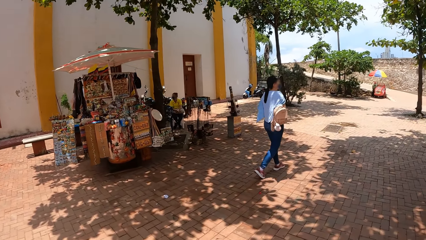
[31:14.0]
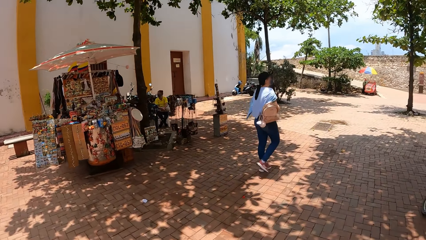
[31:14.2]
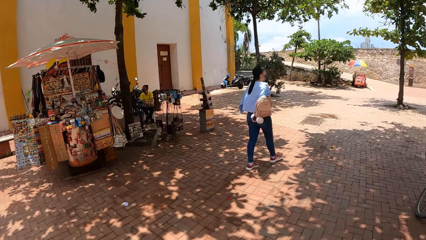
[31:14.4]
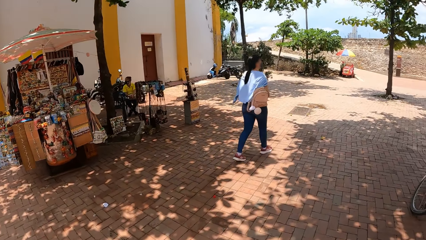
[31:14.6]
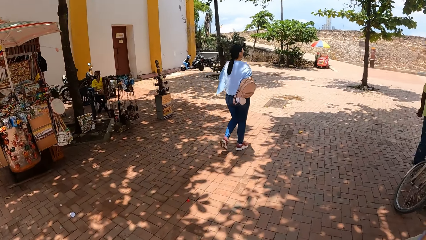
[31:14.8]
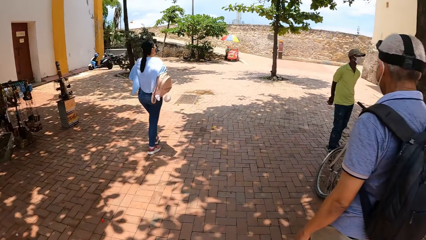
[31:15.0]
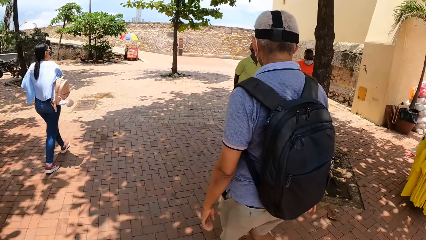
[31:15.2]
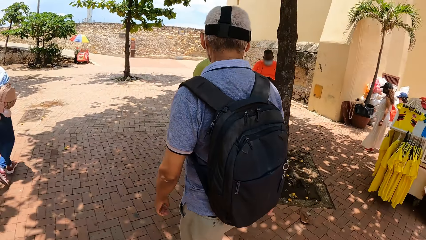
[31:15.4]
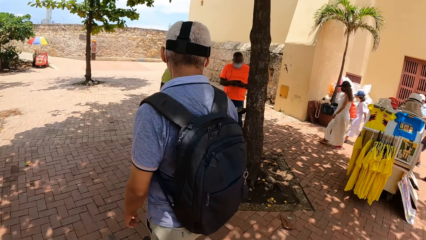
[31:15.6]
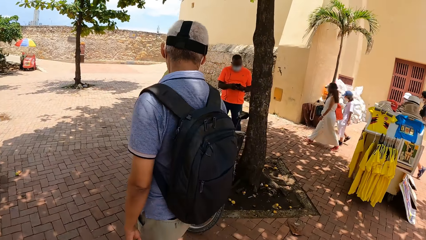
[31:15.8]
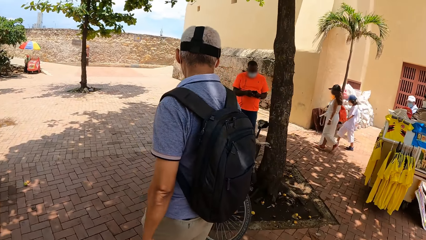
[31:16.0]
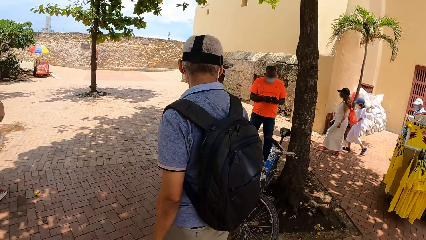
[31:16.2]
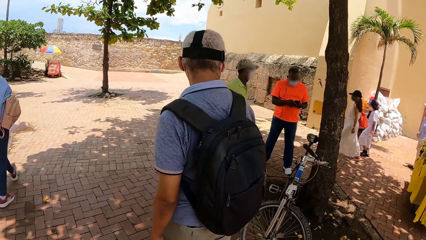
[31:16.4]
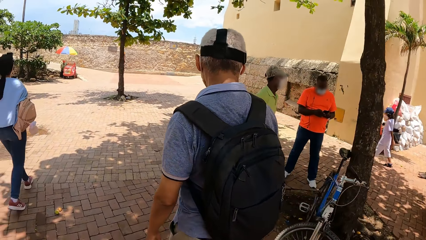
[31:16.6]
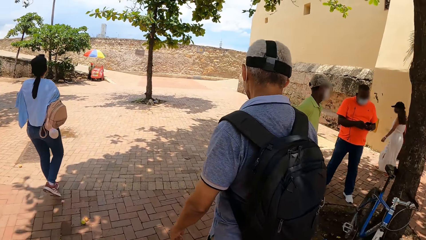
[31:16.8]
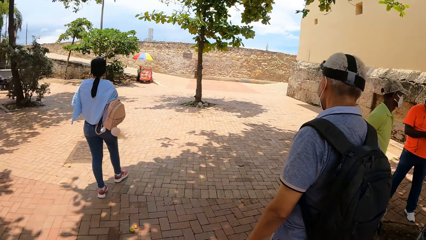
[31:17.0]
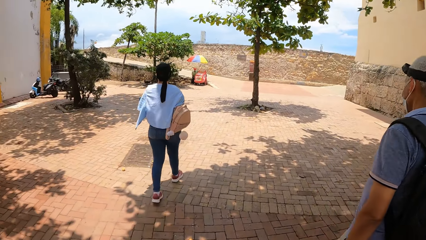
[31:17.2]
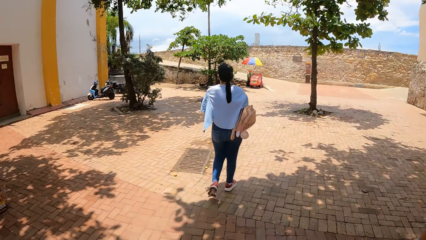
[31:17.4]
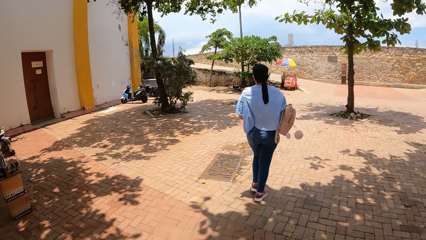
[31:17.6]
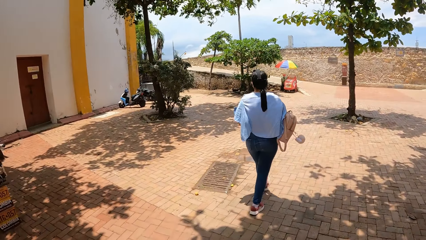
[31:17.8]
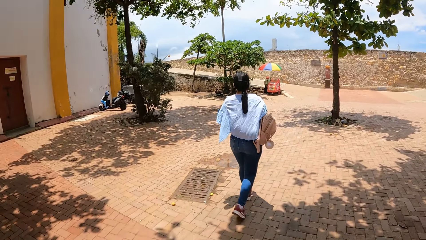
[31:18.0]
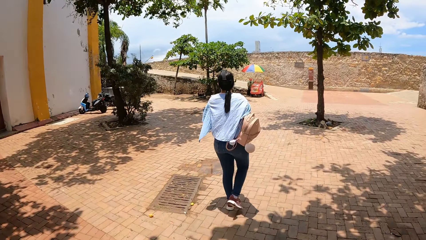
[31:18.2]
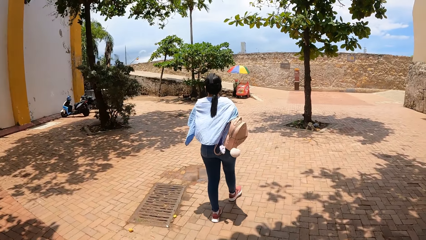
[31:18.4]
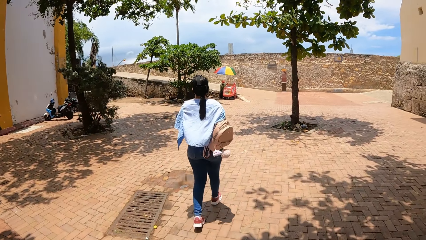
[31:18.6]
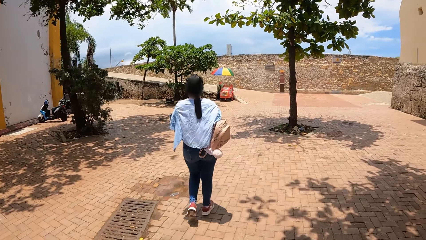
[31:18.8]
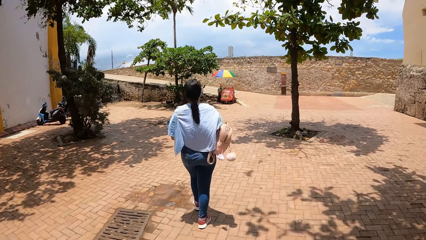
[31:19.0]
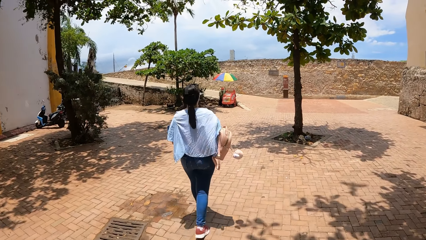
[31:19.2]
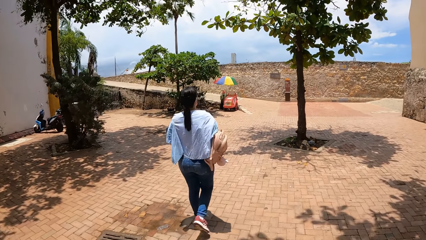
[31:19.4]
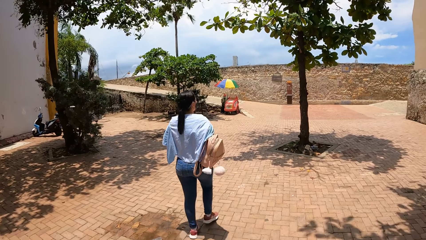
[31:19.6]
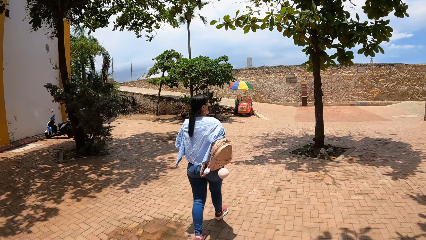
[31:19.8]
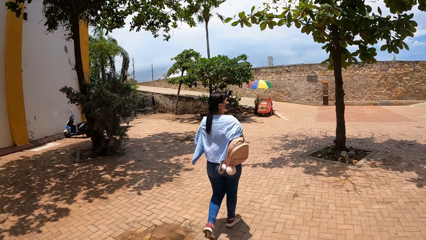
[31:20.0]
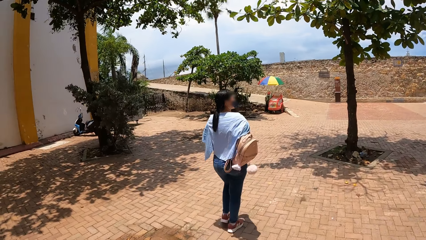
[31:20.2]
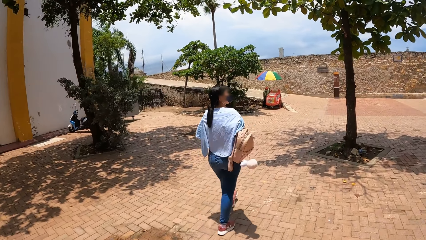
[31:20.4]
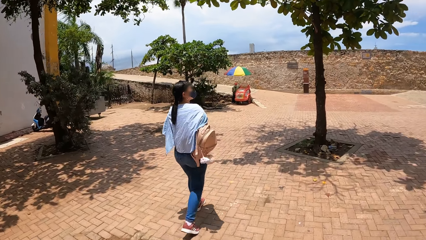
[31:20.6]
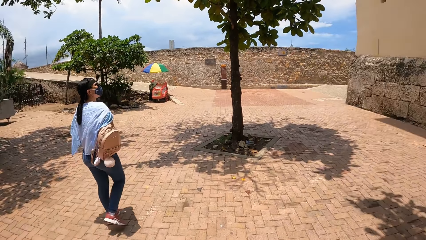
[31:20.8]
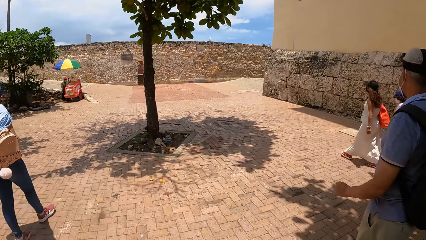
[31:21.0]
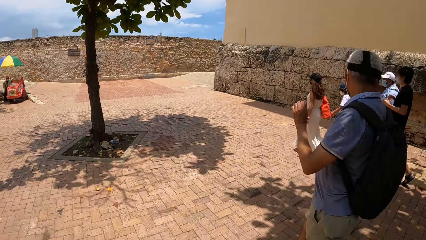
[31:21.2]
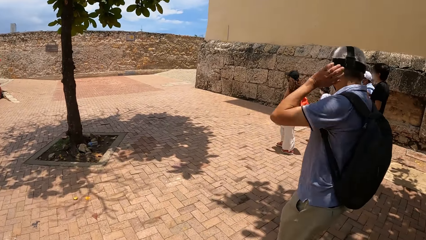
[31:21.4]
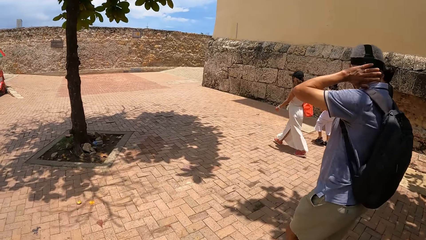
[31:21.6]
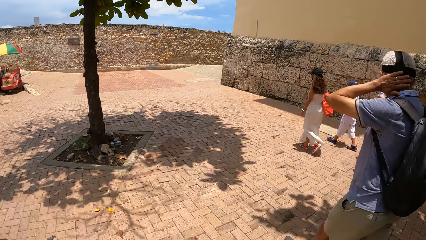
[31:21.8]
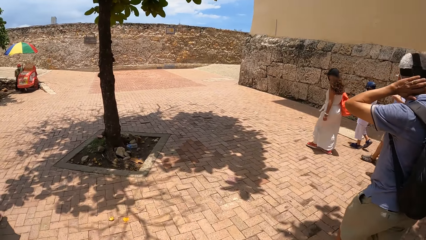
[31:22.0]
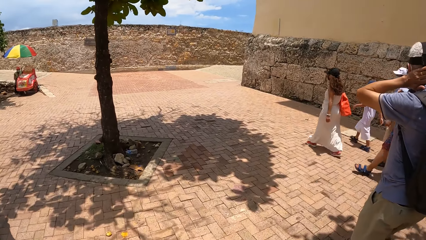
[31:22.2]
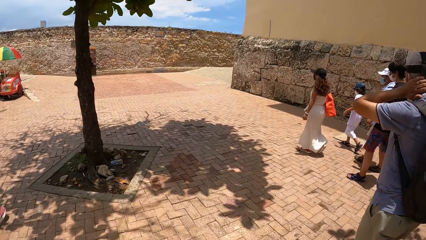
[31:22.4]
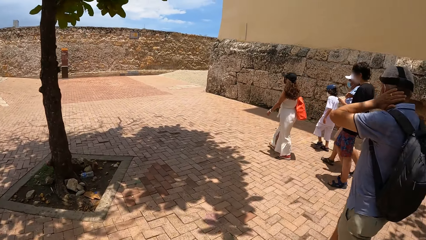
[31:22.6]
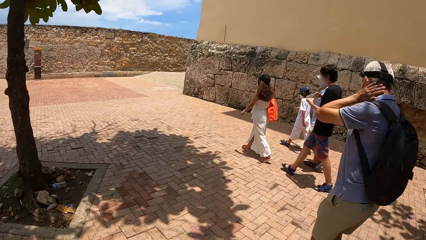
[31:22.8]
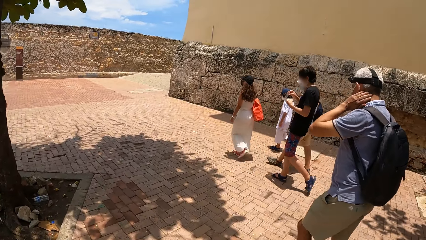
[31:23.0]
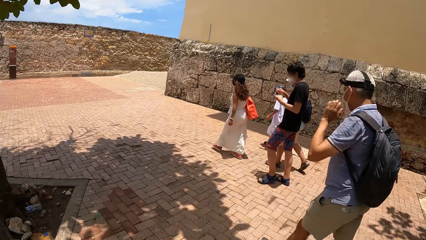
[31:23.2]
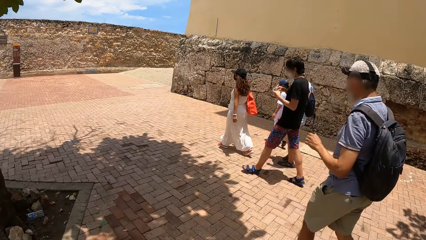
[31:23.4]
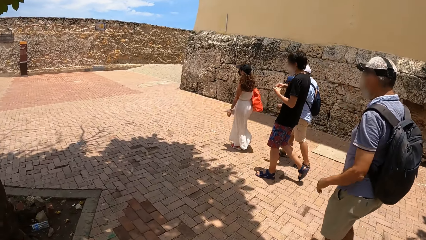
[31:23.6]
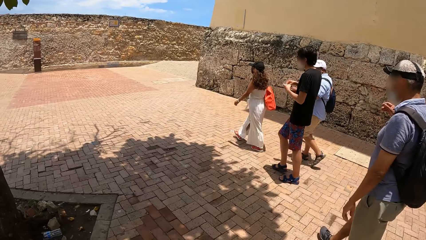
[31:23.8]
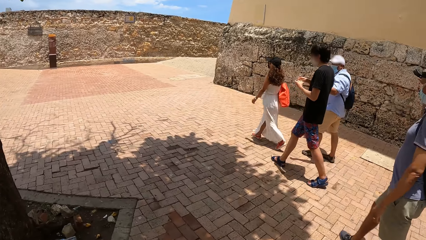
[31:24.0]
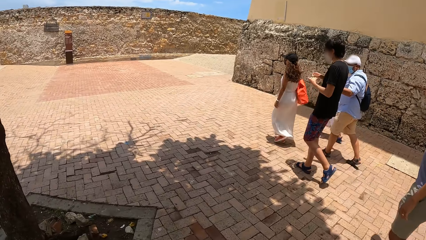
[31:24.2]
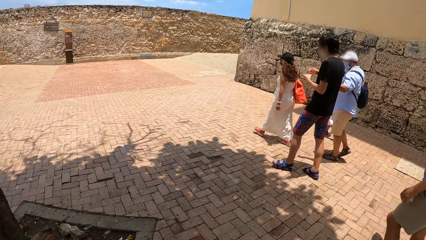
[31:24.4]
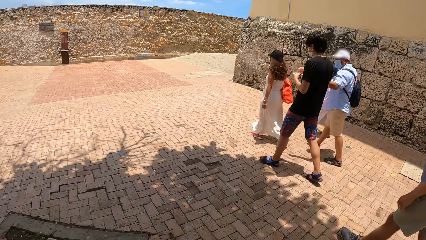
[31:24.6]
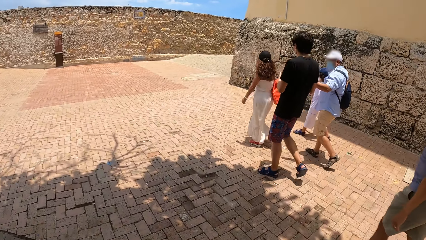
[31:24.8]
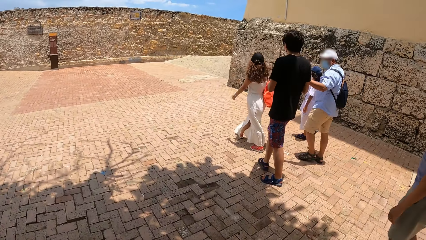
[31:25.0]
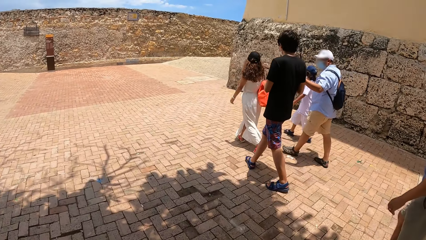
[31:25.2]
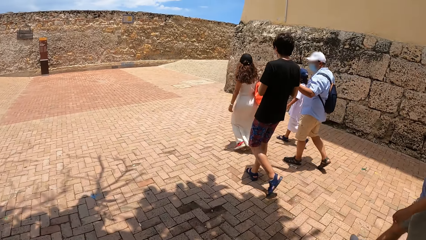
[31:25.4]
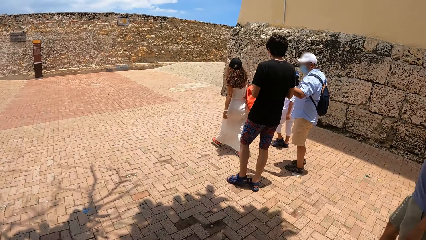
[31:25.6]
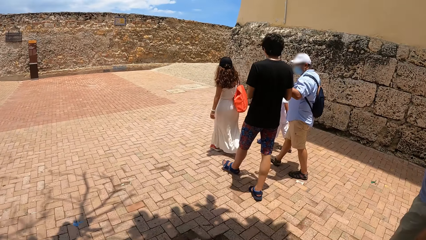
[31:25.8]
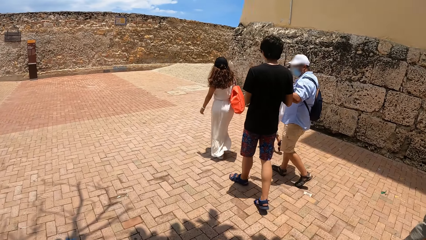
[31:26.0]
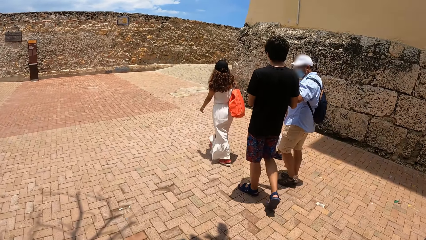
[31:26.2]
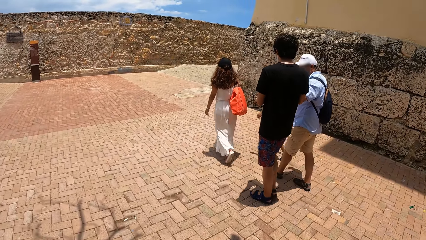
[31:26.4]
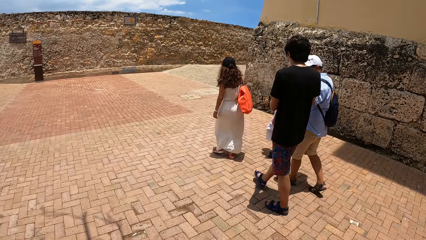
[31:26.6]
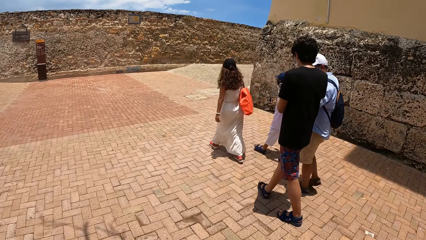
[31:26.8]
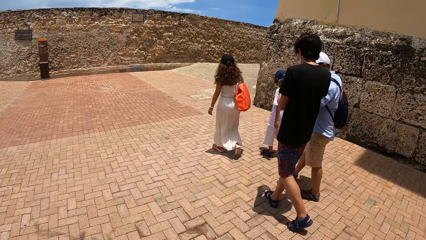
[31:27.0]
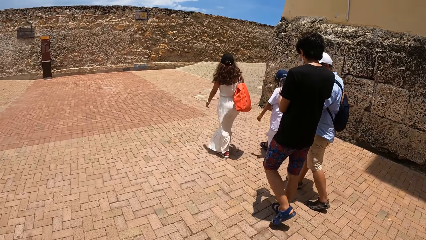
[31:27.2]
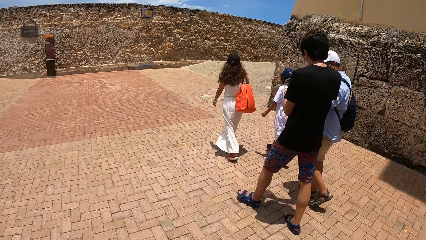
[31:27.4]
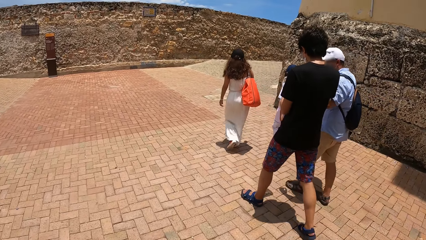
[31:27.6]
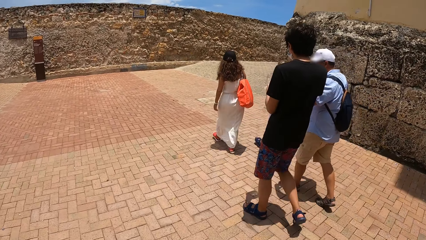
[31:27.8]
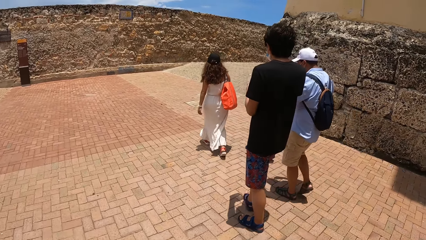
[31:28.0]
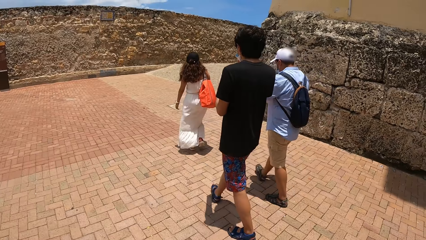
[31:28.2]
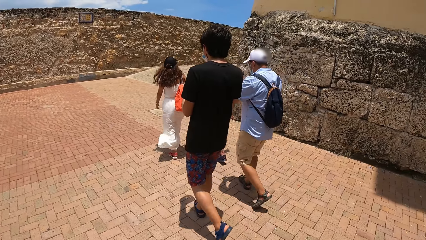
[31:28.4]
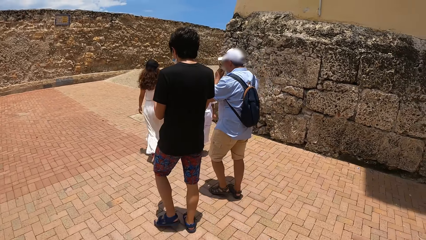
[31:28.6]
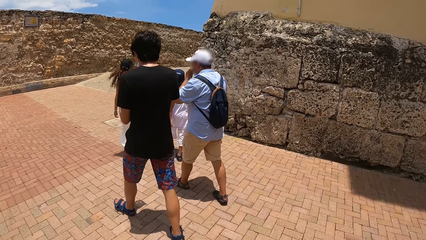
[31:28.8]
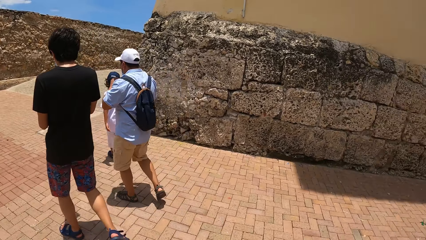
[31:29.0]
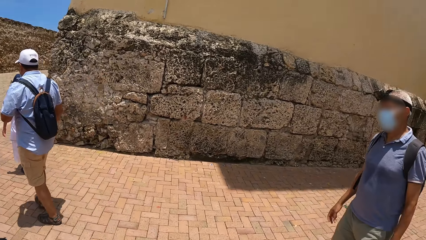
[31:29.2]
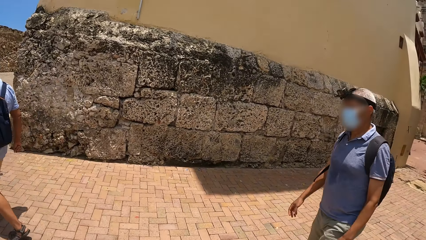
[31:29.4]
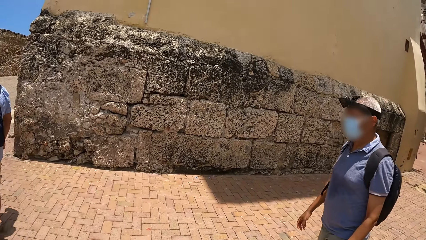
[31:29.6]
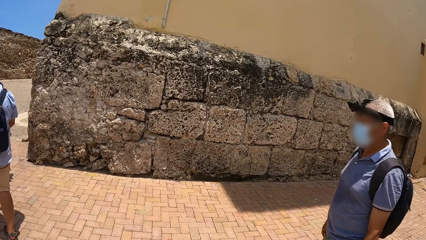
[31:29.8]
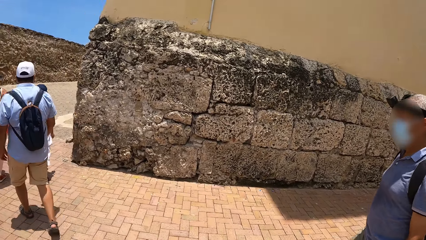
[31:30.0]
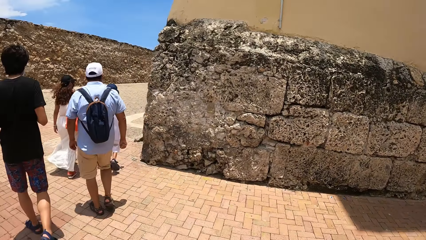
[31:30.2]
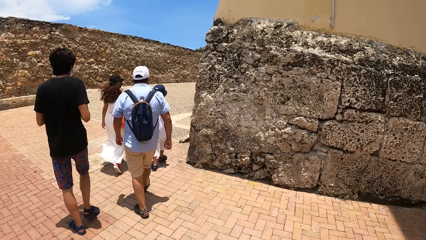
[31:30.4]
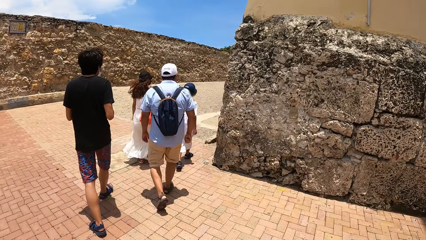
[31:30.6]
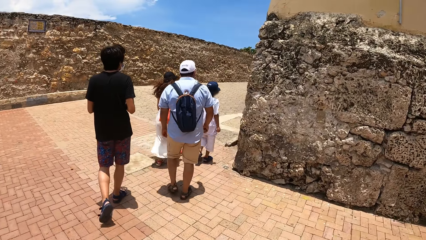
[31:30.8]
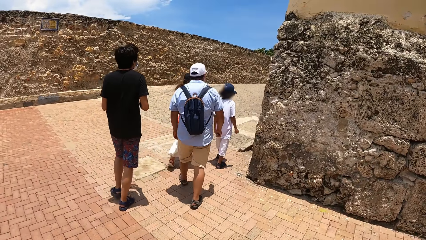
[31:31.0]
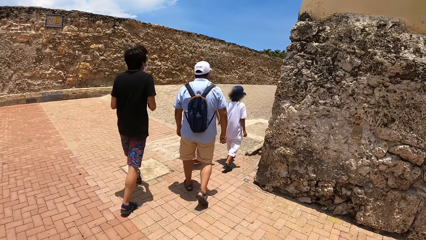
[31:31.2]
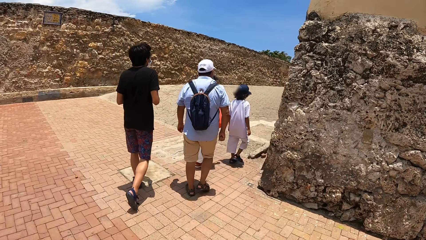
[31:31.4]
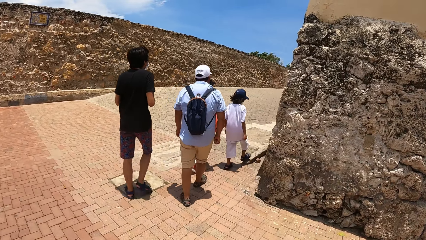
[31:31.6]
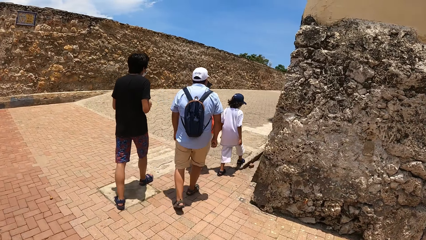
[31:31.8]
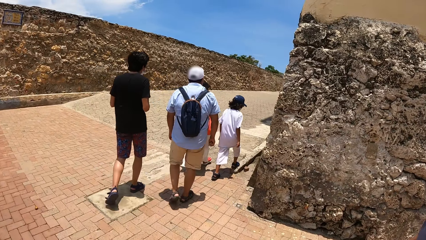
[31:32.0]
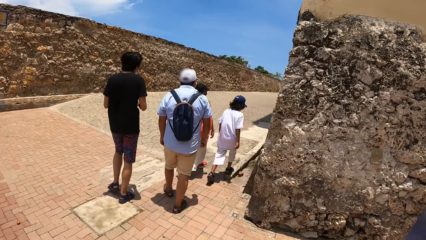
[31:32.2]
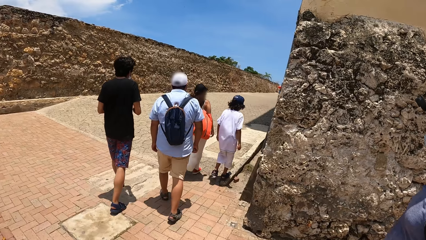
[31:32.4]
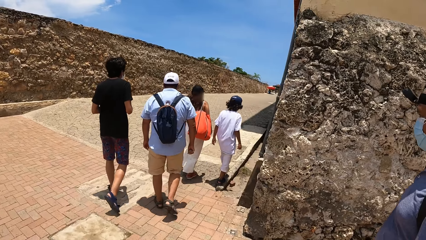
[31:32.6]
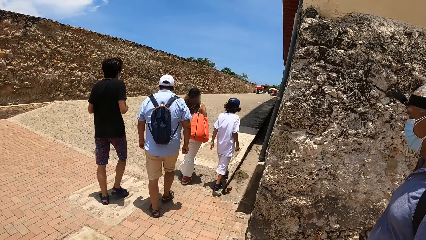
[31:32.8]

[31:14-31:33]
The camera wearer looks right. They look left. They look forward. They look right. They walk right. They turn right. They turn left.
